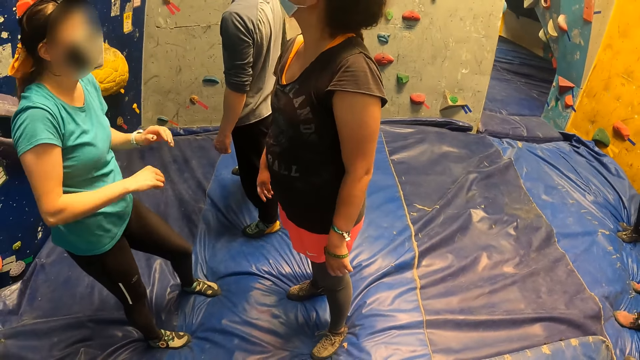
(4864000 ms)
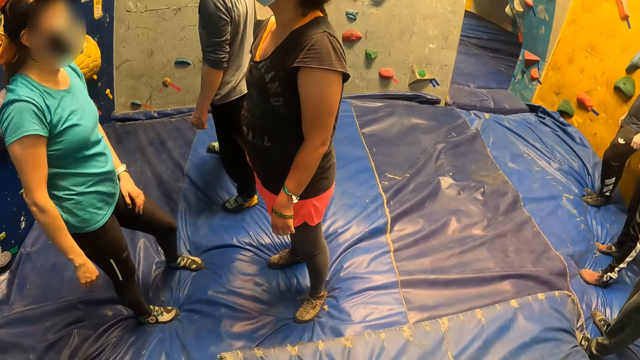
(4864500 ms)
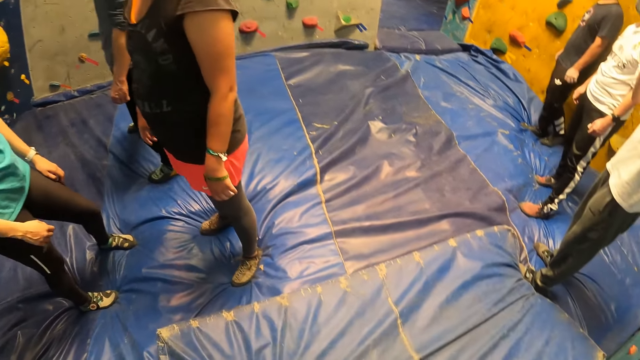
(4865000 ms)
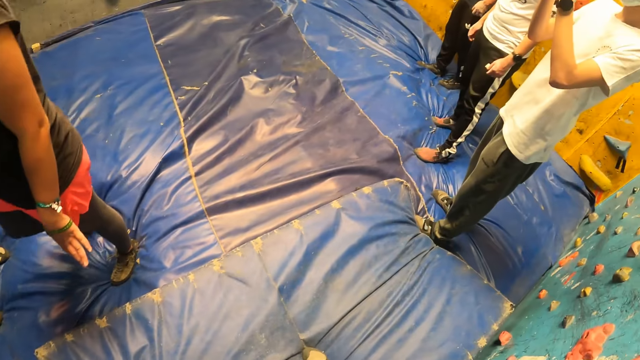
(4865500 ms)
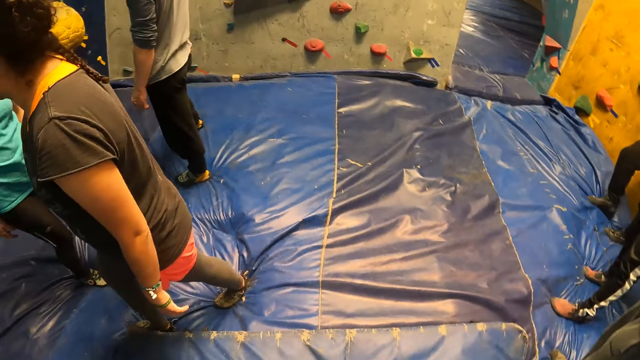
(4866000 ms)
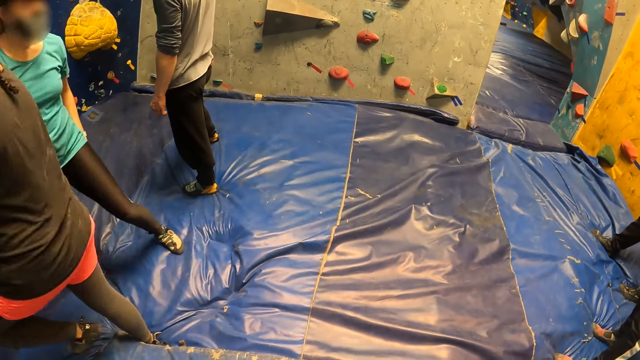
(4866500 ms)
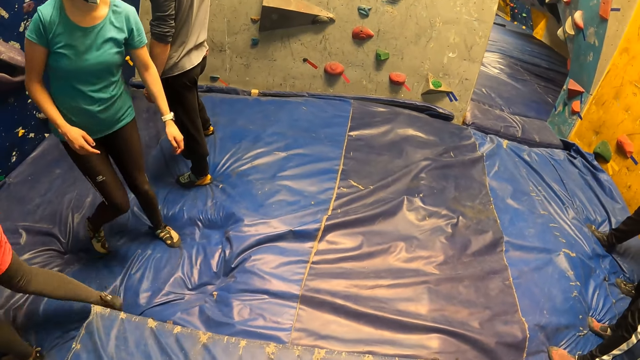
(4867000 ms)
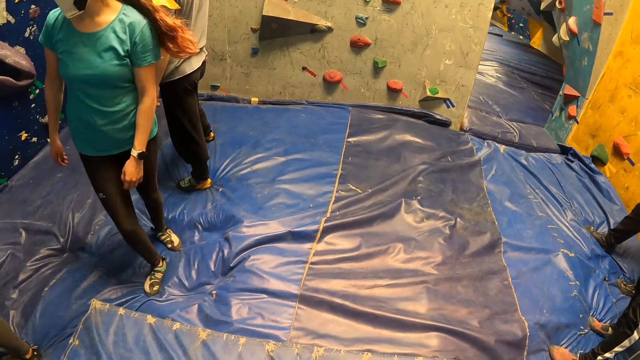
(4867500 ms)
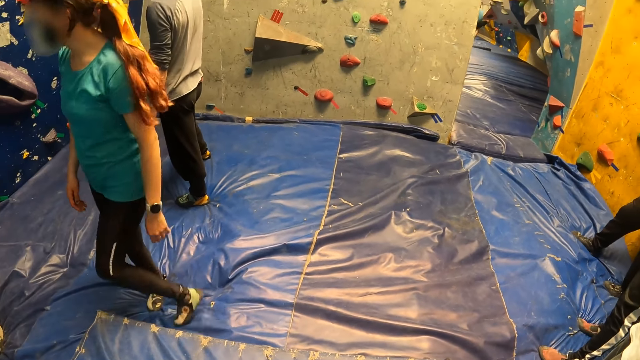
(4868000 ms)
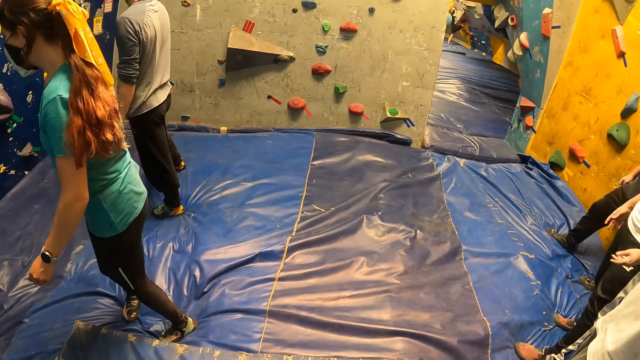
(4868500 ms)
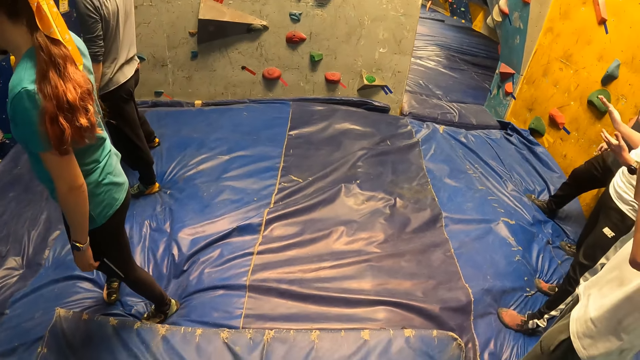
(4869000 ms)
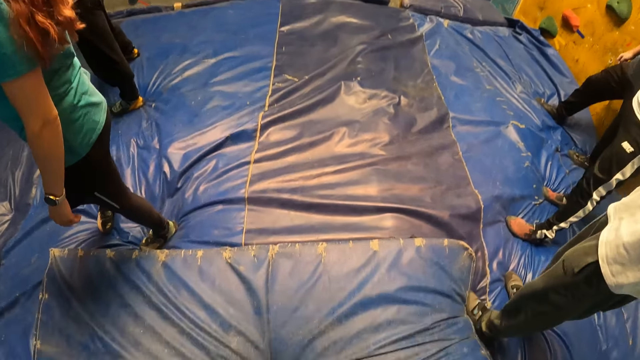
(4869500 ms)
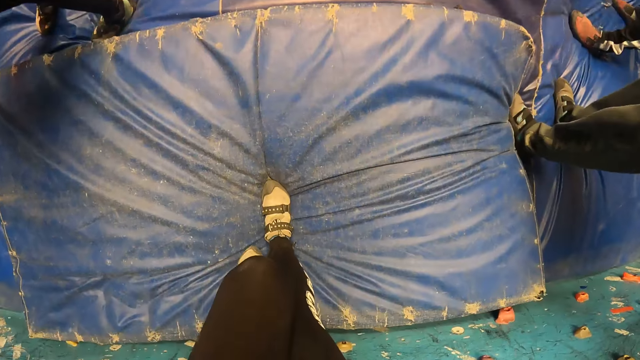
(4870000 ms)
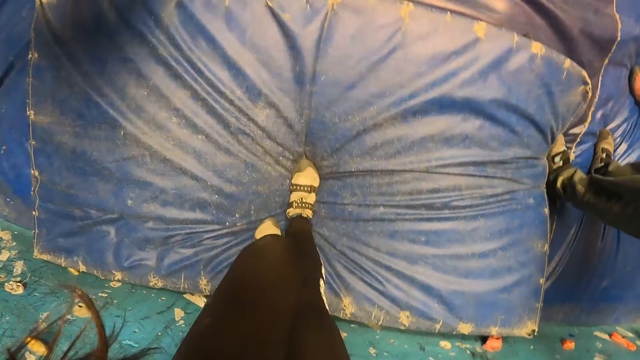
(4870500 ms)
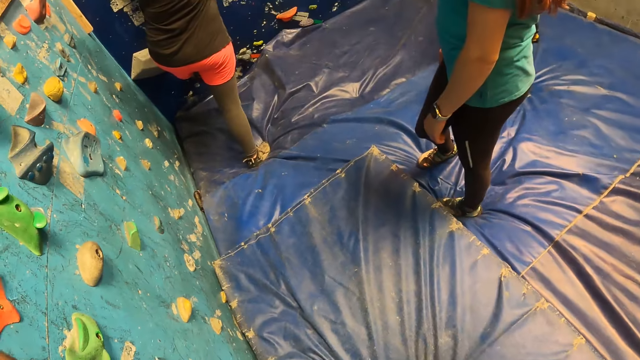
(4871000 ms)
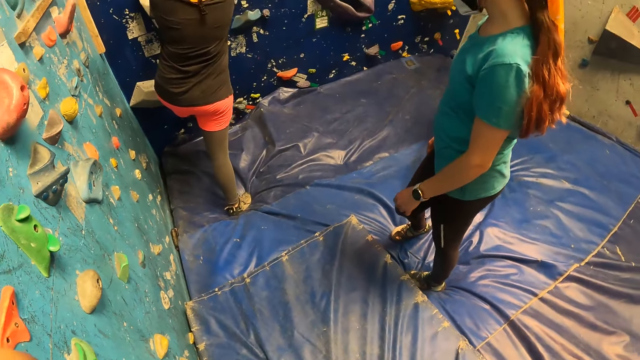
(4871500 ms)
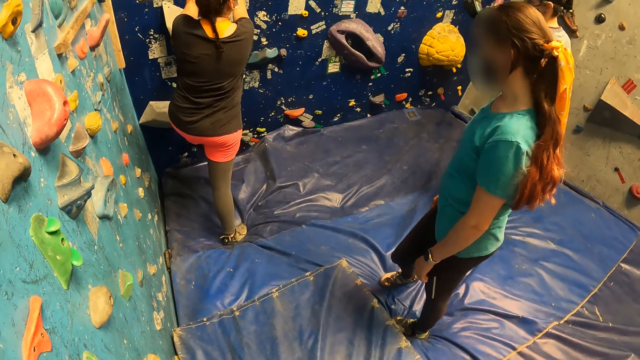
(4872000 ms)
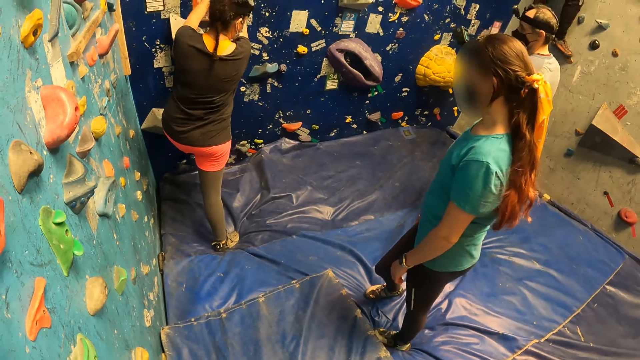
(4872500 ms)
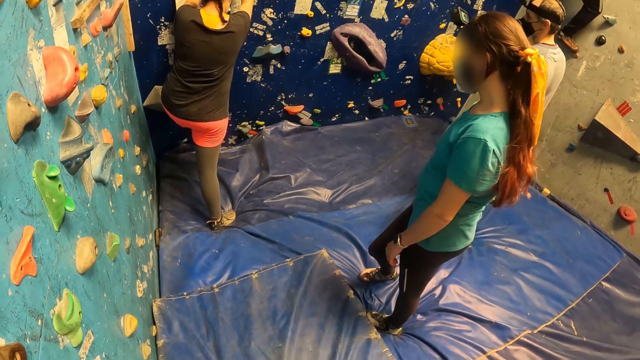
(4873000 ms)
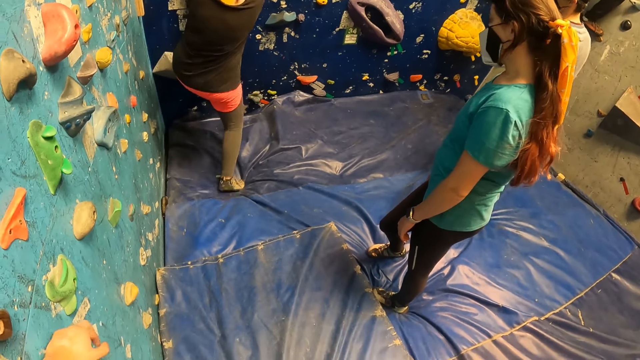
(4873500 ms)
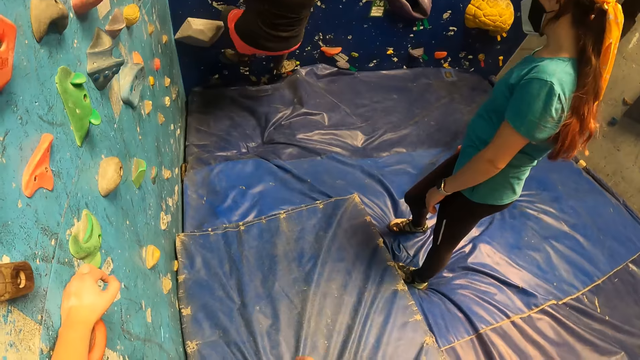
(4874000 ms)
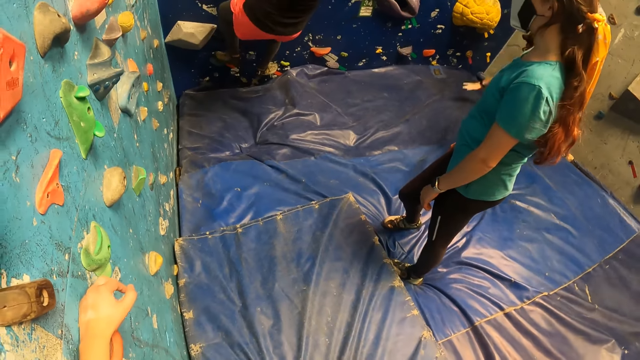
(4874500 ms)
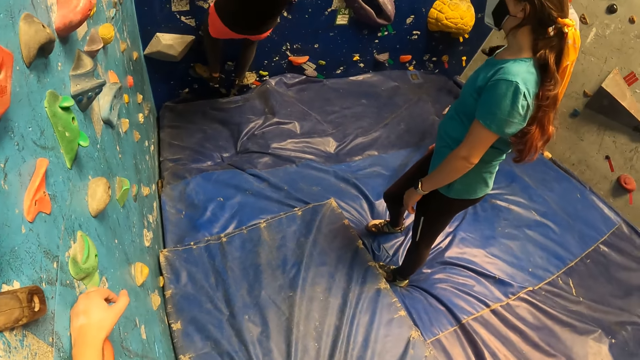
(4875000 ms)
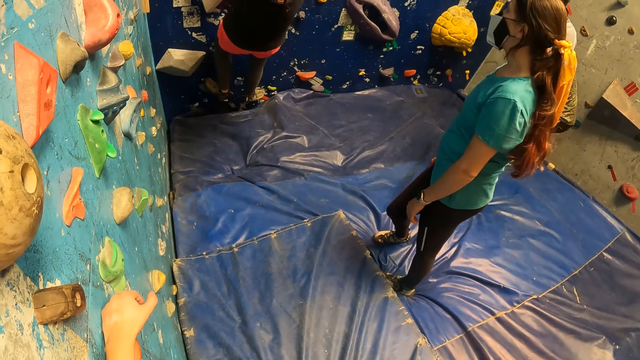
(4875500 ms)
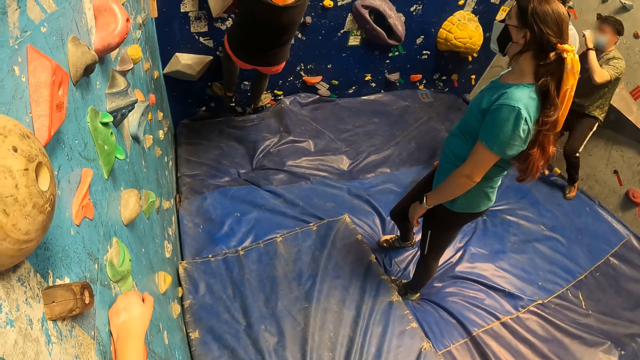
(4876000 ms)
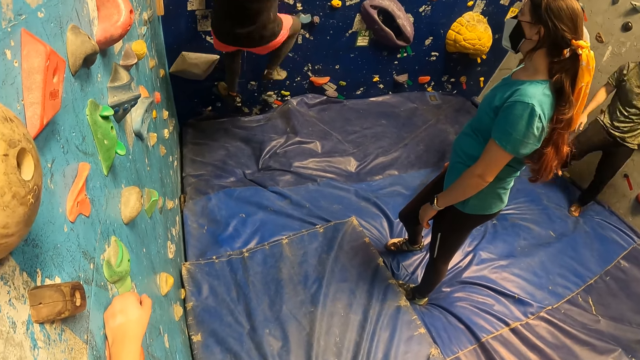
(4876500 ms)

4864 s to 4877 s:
The woman climbs the wall with both hands. The camera wearer leans on the climbing wall.

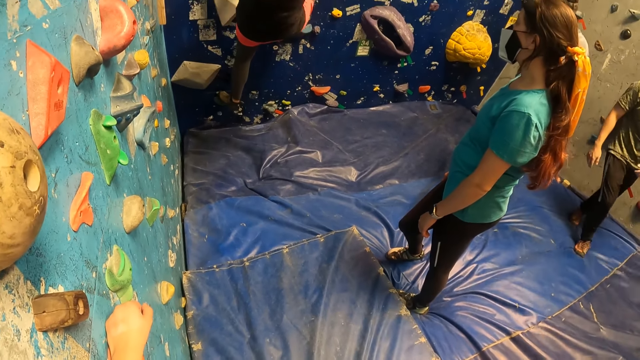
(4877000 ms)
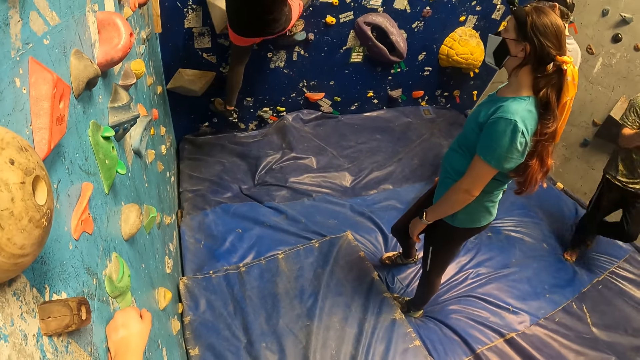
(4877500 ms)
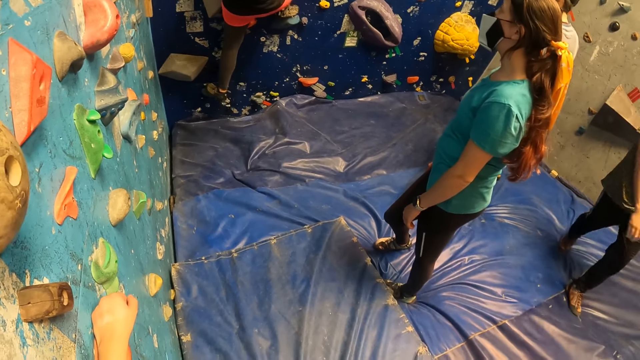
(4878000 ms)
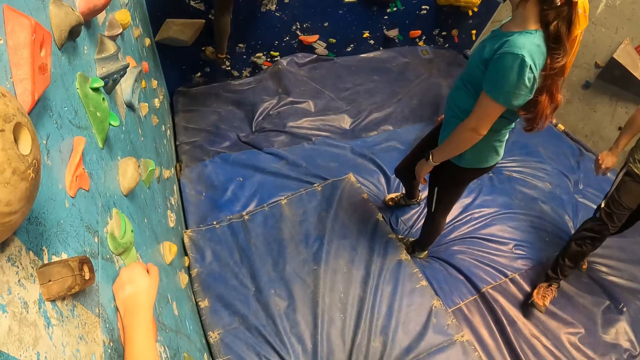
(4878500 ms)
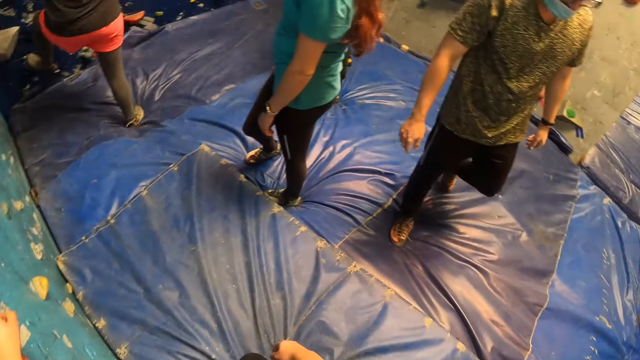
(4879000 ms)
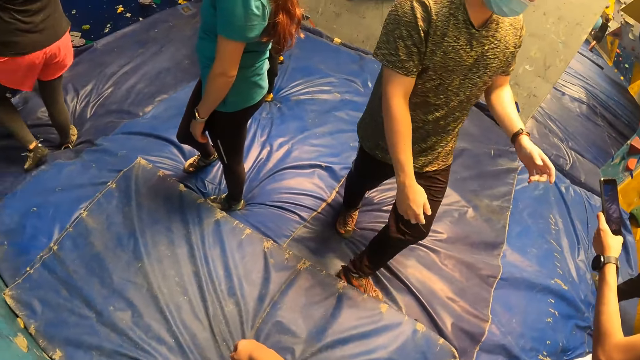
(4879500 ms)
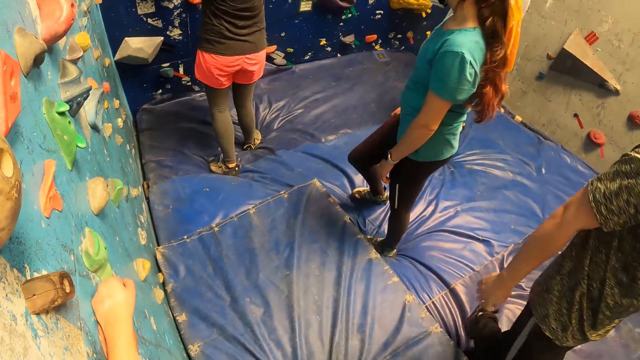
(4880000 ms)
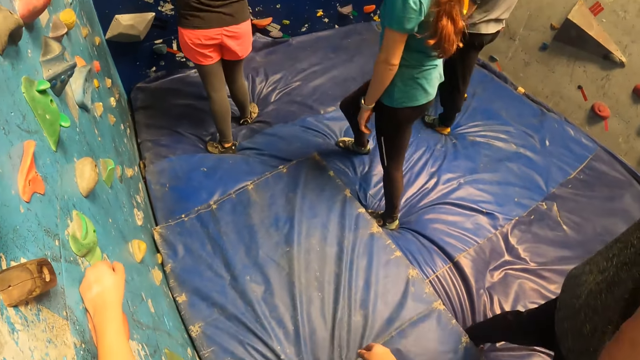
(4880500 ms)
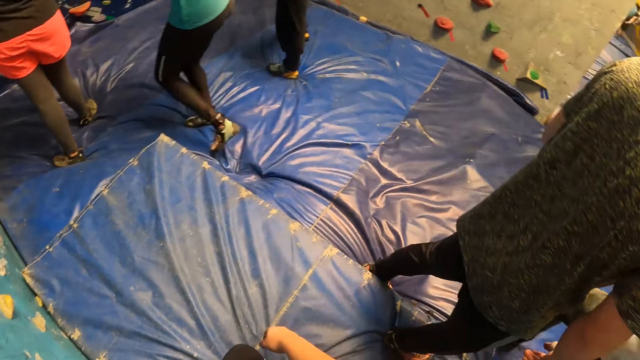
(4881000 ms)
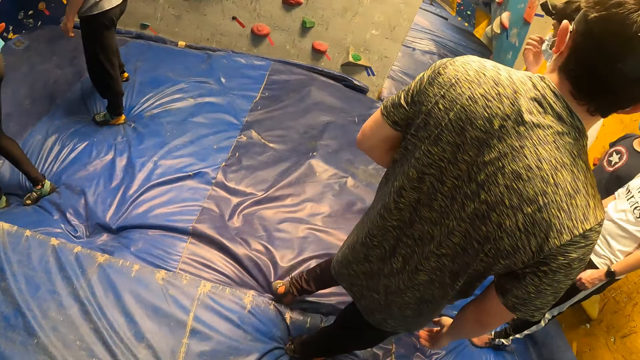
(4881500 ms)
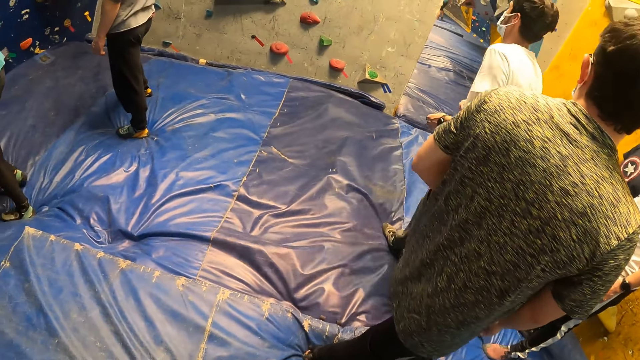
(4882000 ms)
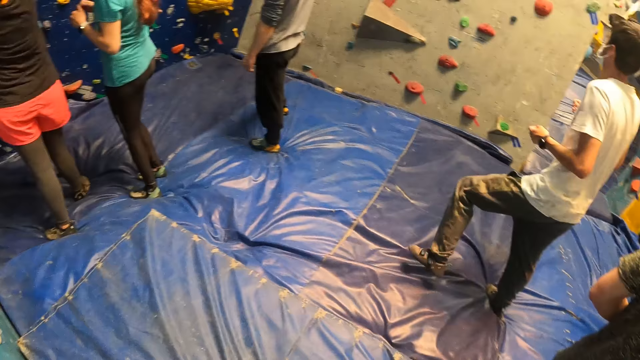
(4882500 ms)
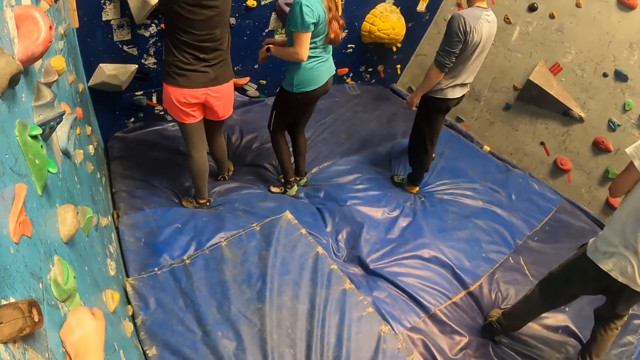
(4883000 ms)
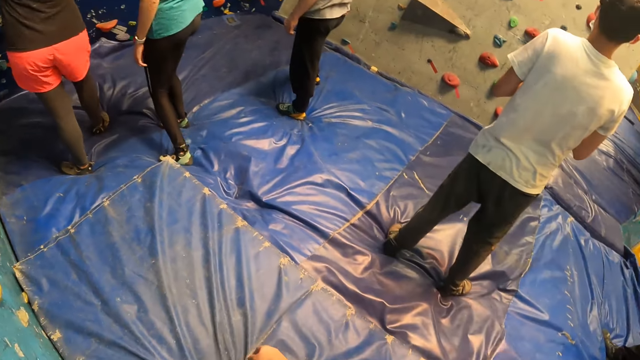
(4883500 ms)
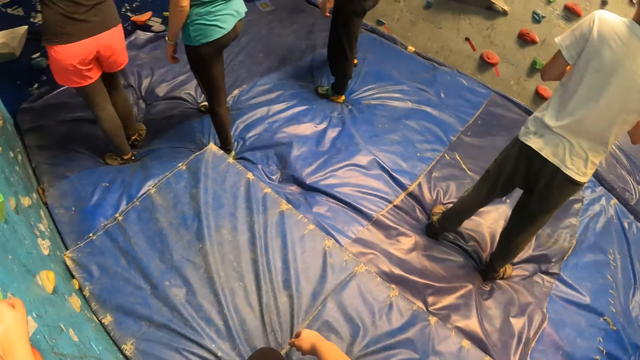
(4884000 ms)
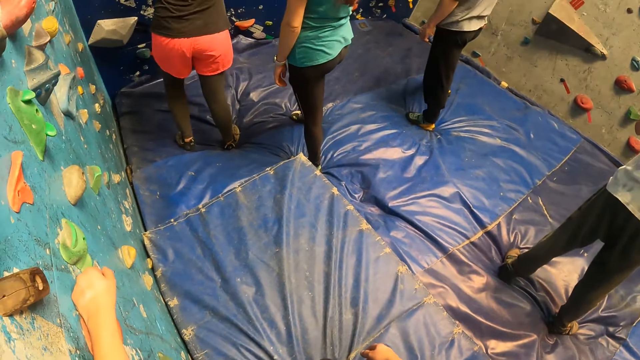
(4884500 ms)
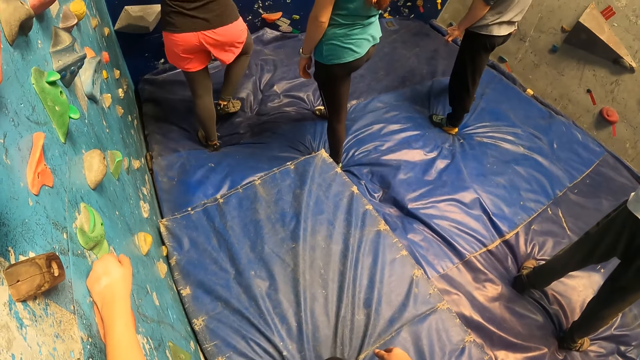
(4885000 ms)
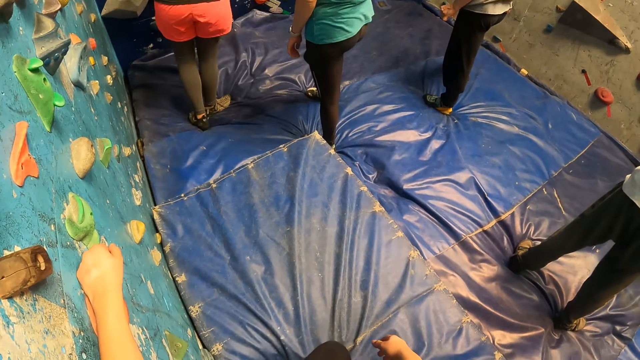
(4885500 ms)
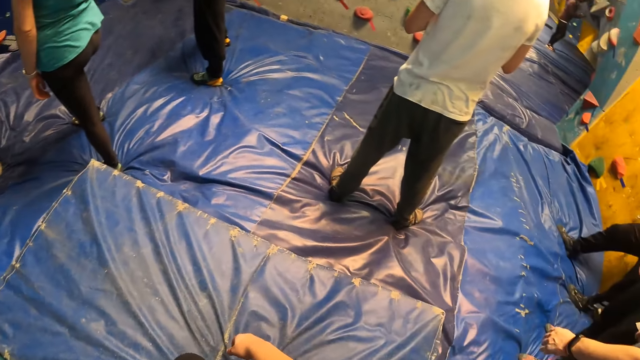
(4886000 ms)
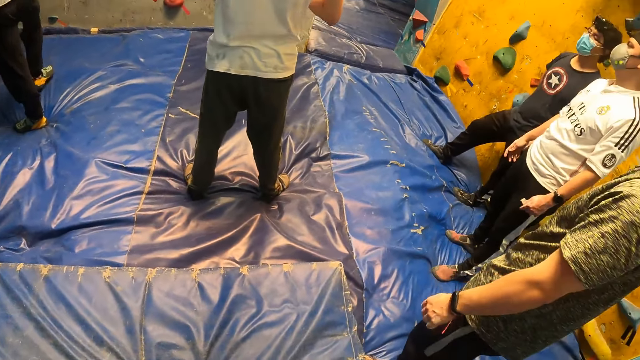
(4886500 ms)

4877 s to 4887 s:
A woman jumps down from the climbing wall.
